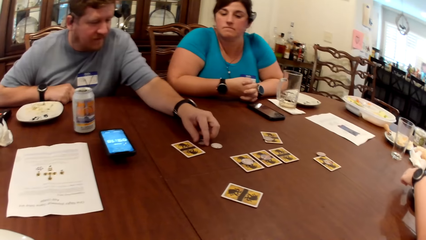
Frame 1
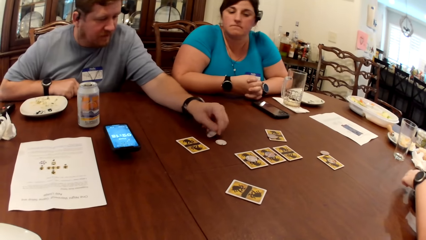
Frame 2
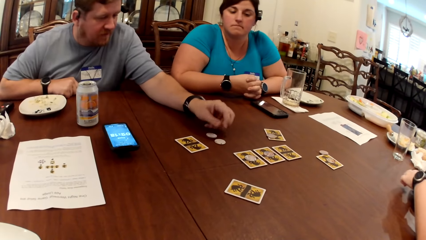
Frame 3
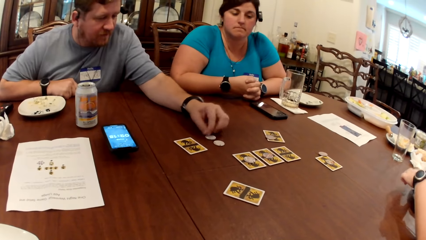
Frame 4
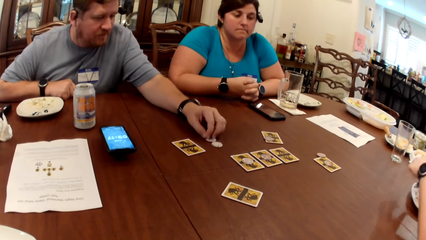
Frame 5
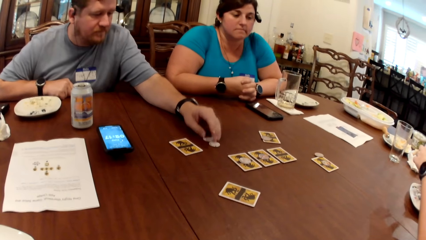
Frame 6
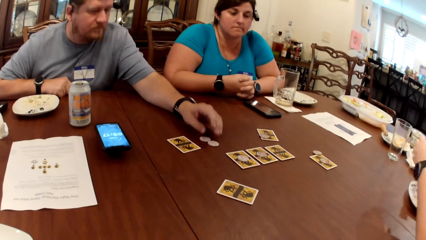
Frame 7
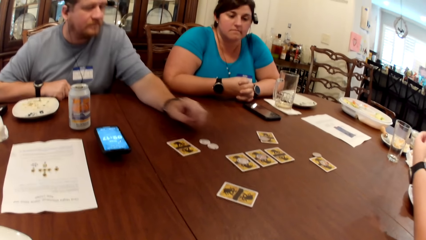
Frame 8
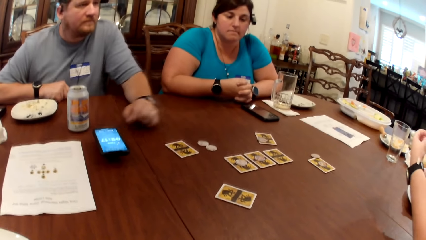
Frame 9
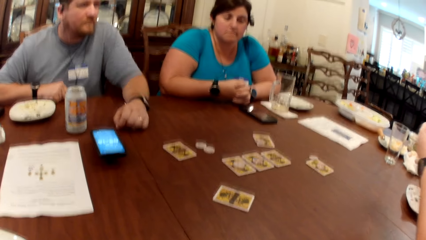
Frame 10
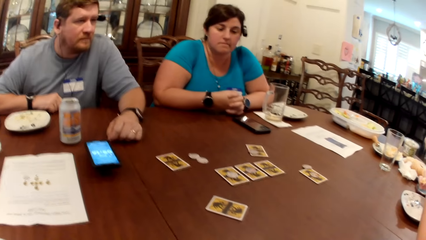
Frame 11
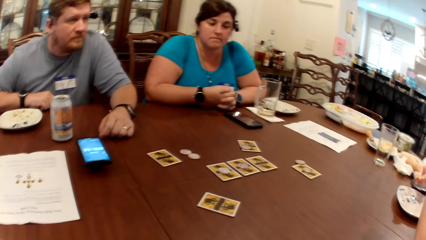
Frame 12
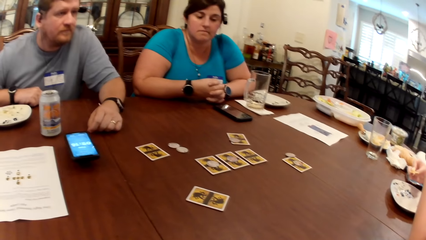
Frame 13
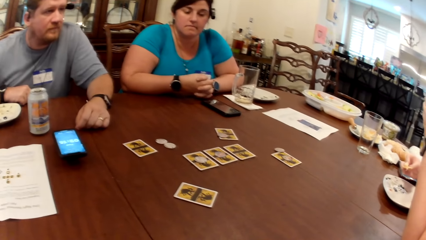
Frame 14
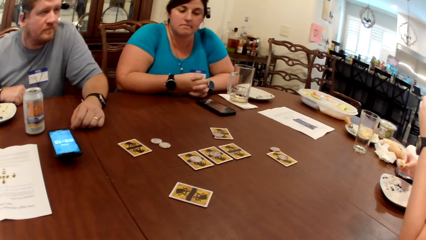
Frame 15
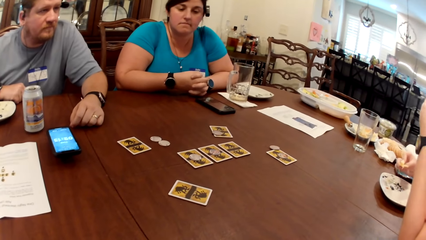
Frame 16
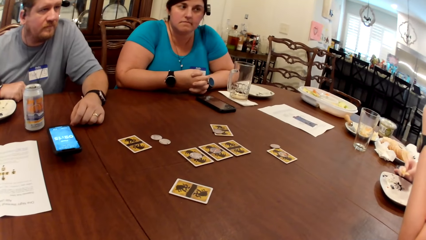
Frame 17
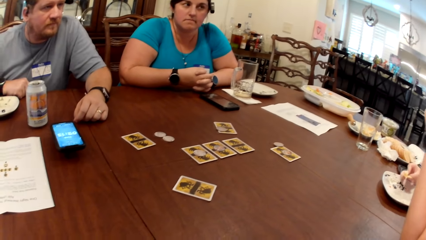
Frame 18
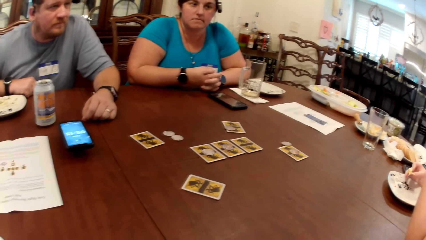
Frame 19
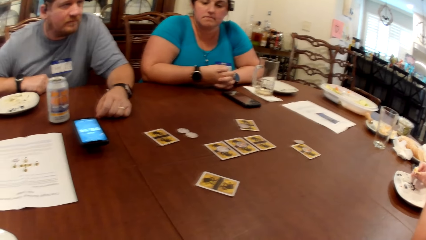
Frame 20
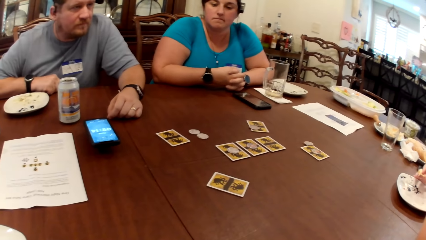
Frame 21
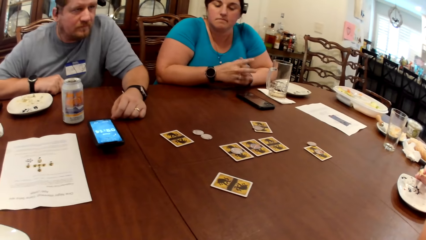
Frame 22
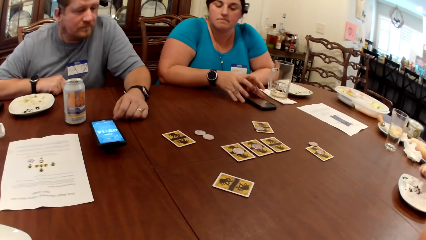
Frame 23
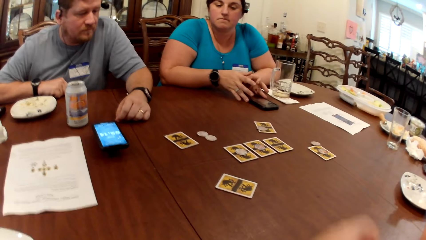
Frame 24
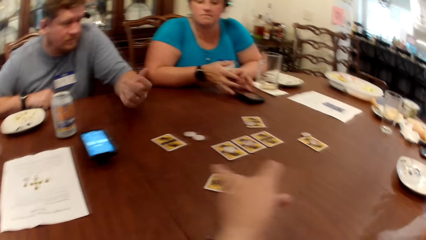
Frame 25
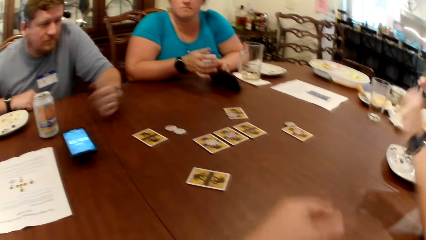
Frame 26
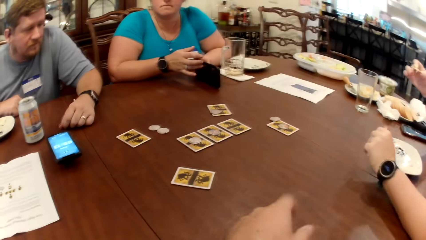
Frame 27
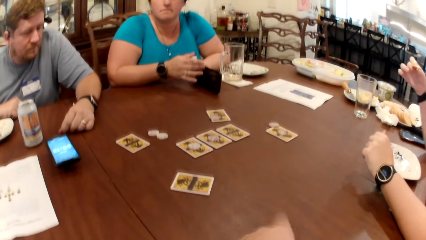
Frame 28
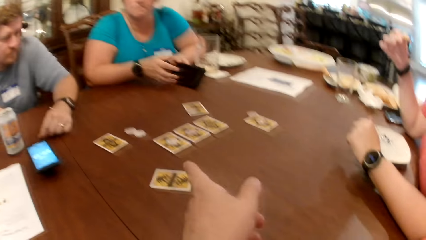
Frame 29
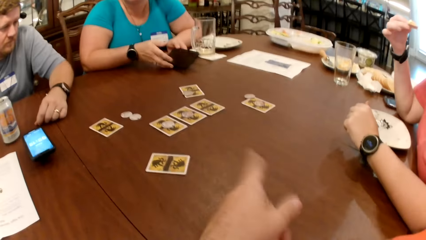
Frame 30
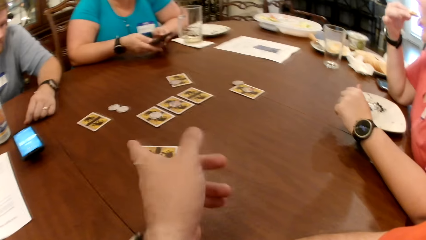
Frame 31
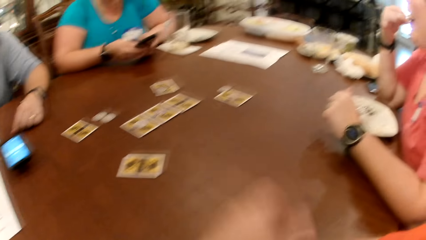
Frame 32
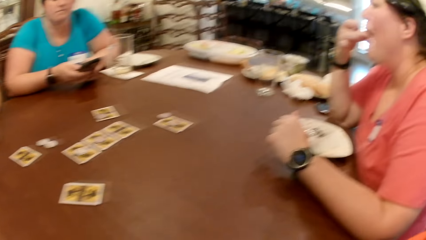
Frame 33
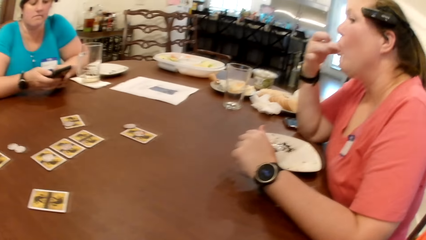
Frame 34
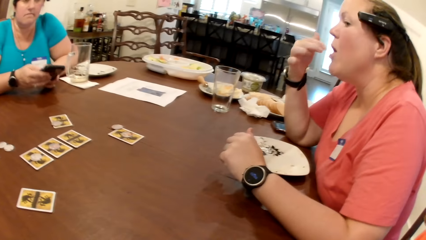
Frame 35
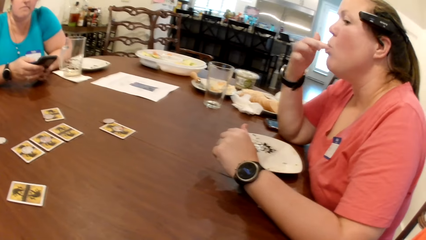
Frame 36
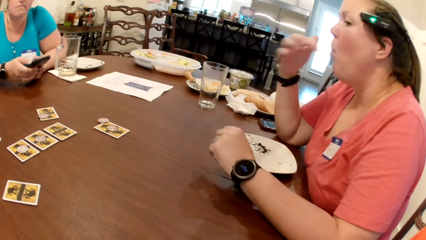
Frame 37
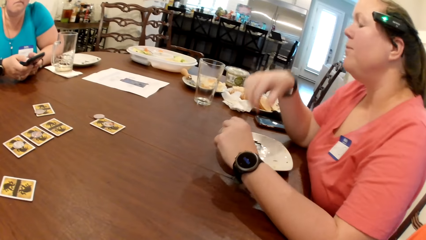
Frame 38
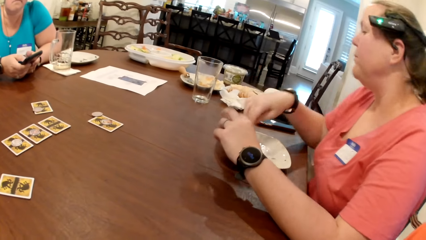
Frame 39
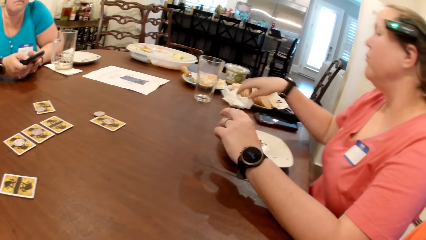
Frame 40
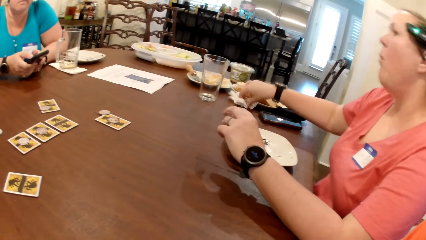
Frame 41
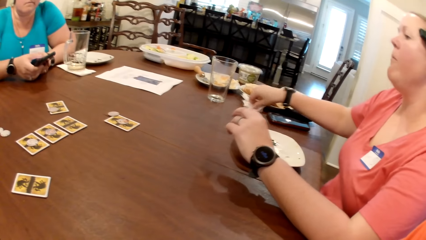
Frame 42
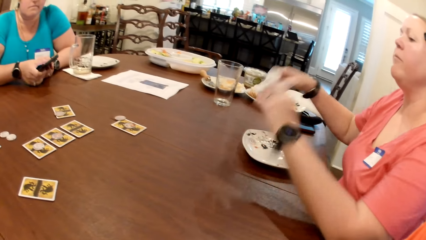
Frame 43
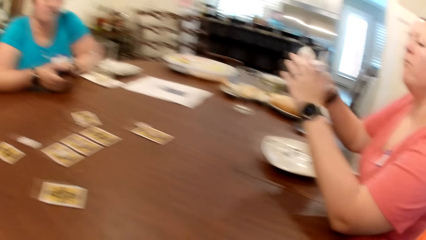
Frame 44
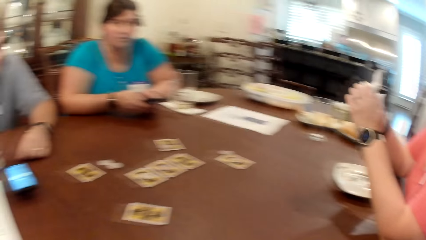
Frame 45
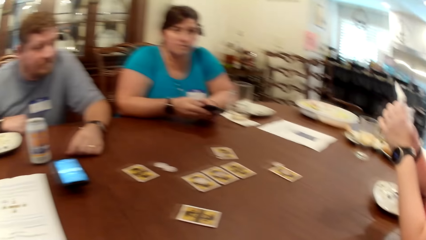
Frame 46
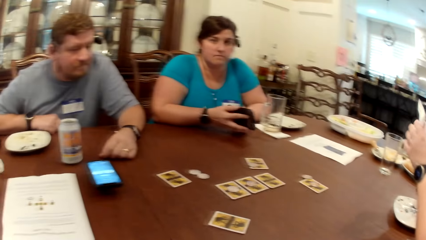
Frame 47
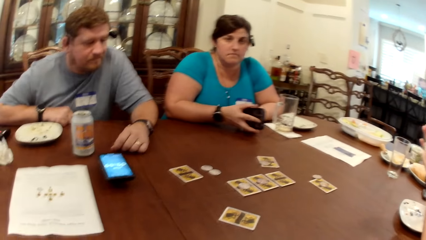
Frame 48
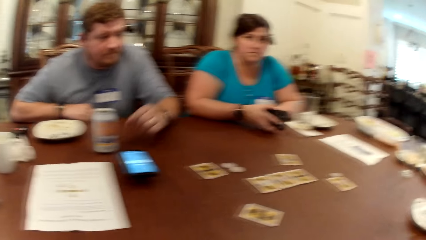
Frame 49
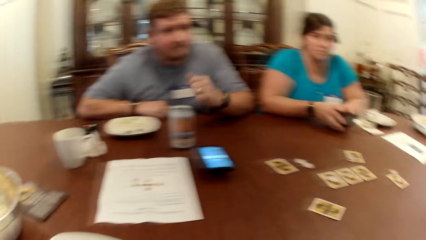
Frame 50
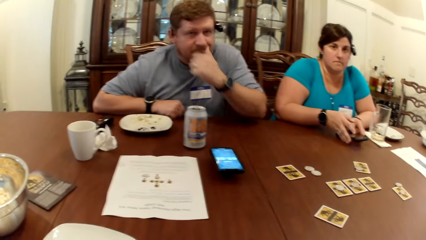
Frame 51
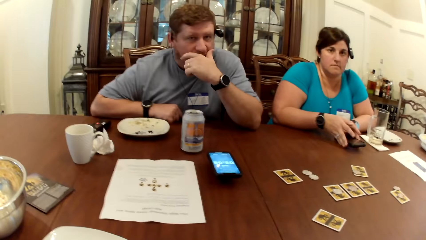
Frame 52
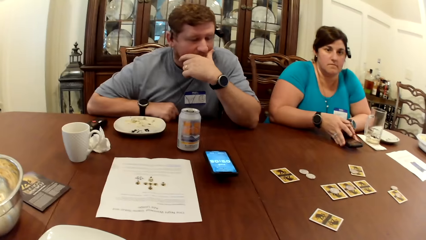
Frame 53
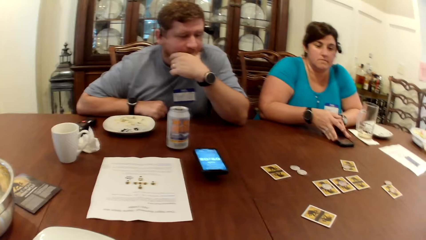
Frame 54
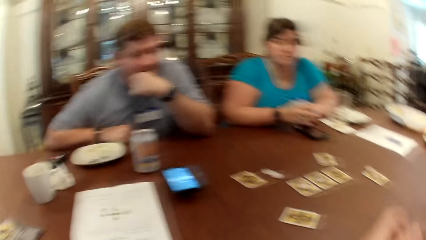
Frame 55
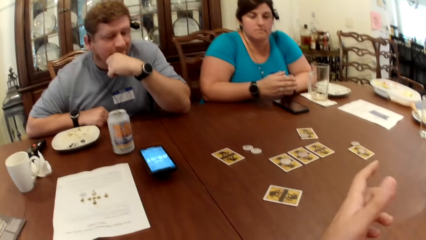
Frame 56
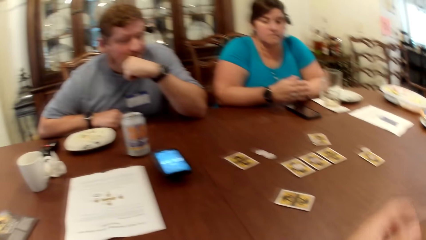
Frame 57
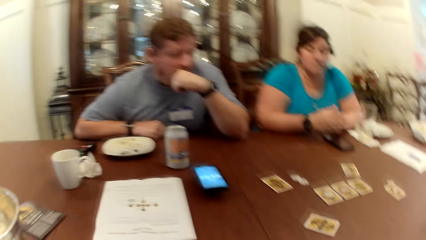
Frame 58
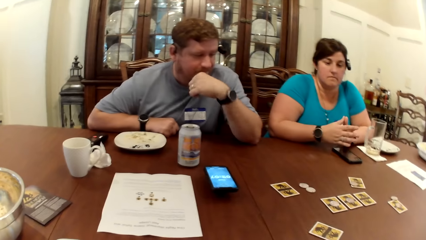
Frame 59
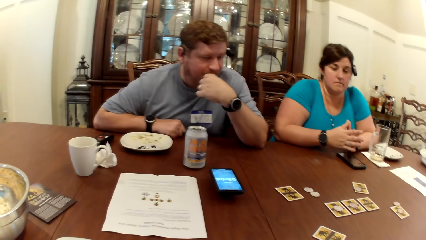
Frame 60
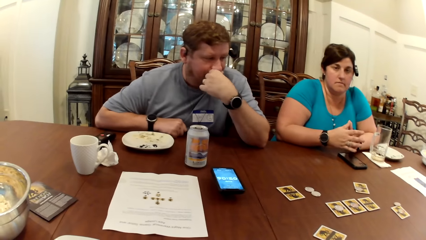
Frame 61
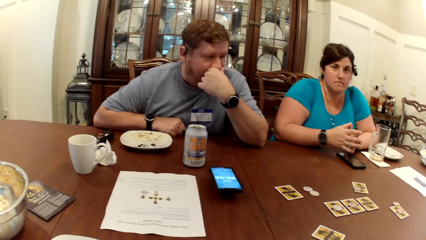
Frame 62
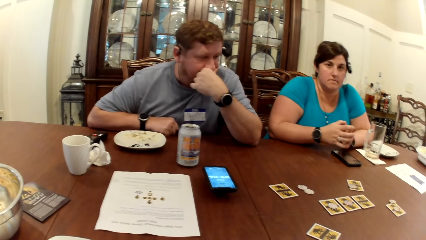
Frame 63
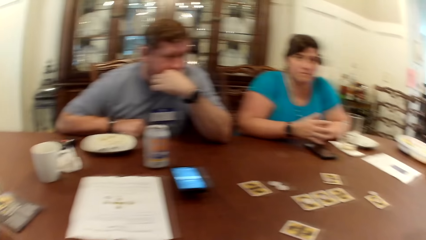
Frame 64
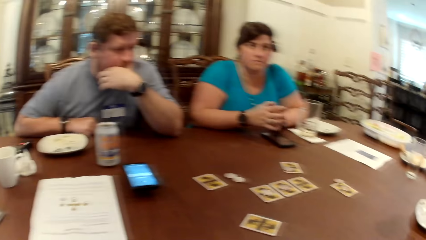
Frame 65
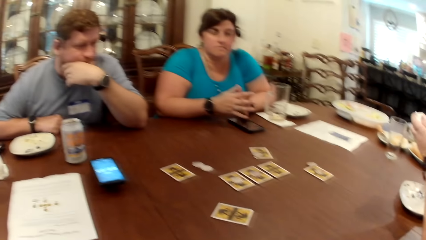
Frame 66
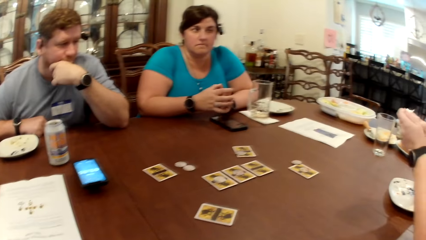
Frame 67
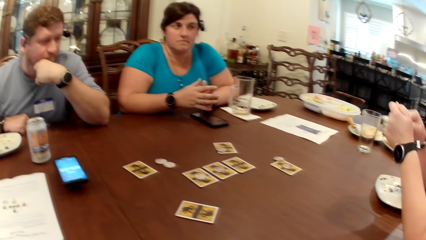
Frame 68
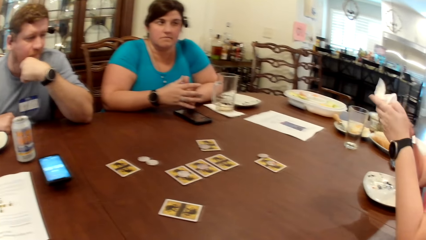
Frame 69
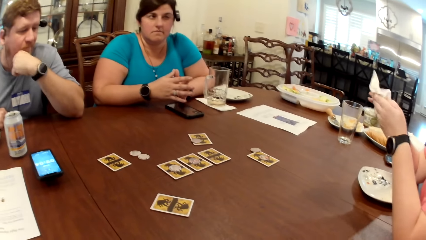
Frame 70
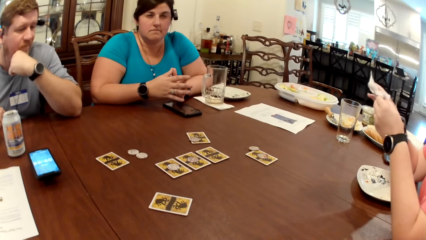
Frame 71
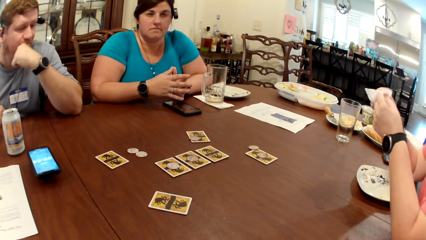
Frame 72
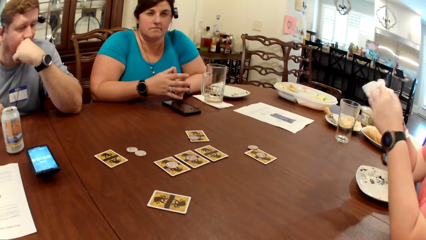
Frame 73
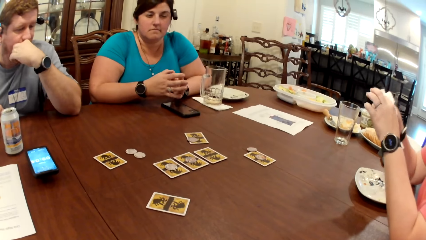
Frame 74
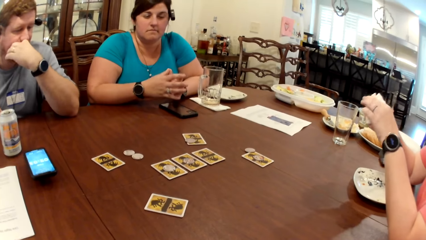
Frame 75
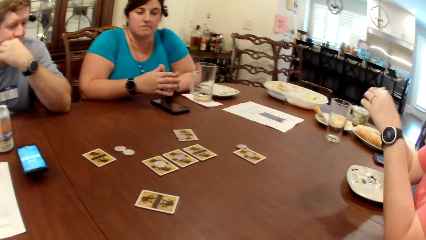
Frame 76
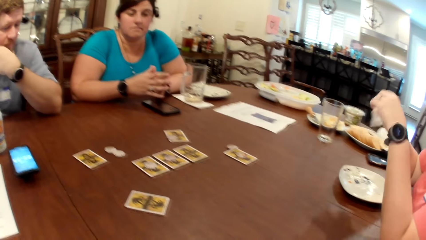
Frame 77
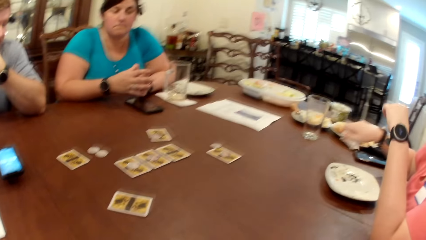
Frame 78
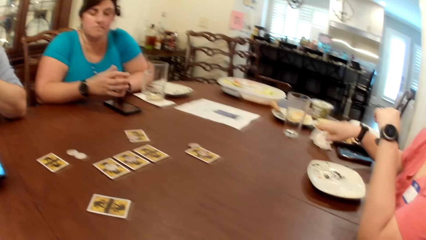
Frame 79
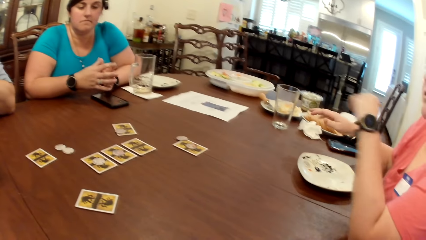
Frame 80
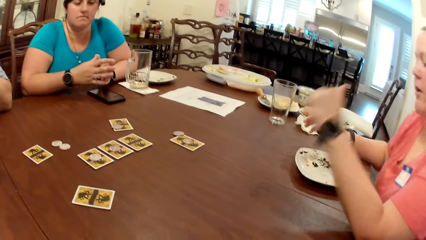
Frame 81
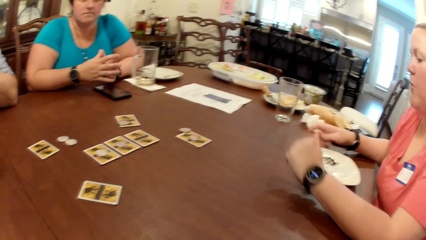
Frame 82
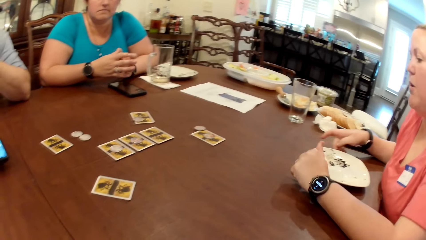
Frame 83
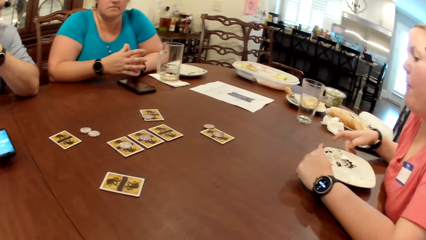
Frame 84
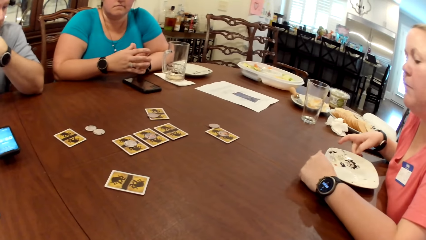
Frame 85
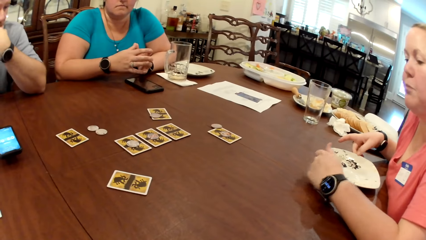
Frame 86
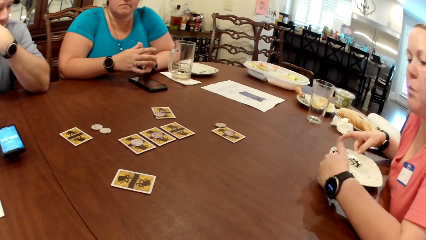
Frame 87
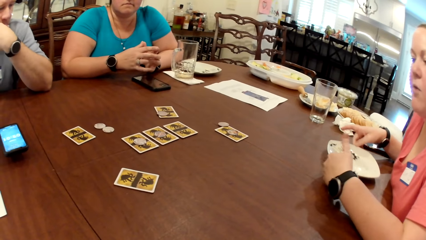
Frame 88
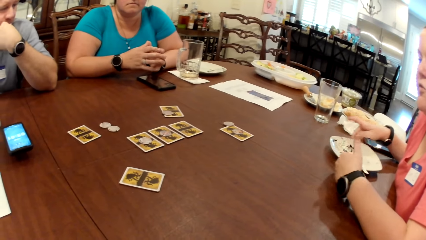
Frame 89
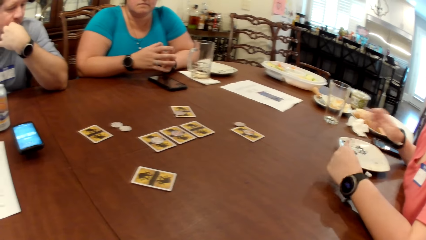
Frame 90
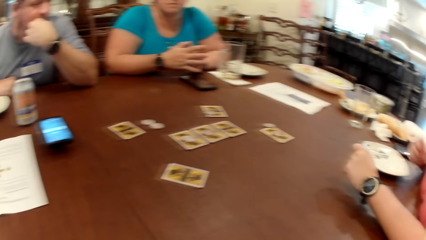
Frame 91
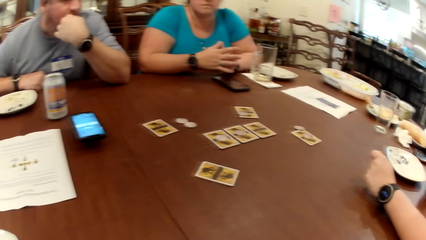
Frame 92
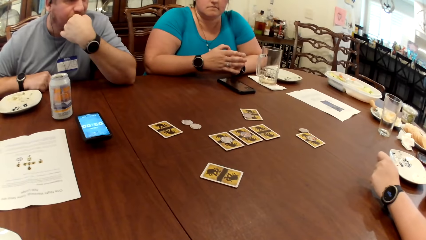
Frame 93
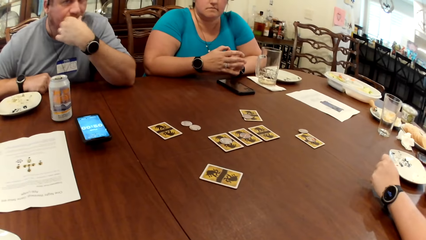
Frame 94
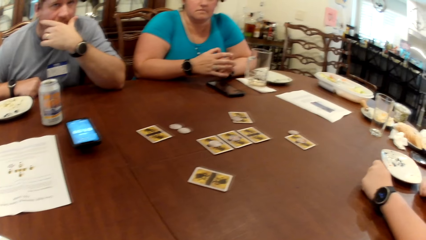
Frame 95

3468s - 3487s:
A man touches a coin on the table with his left hand. Another man picks the cards on top of the table. The camera wearer looks at the table. They converse. A woman picks the tissue on the table with her right hand. The first man touches his face with his right hand. The camera wearer looks around. Another woman wipes her hands. The first woman drops the tissue on the table with her right hand. The other woman converses. The first woman moves the plate on the table with her right hand.
